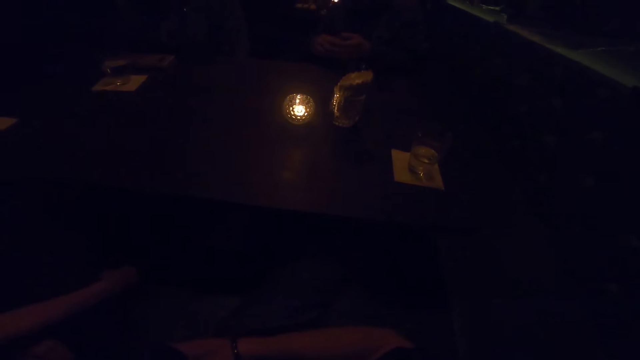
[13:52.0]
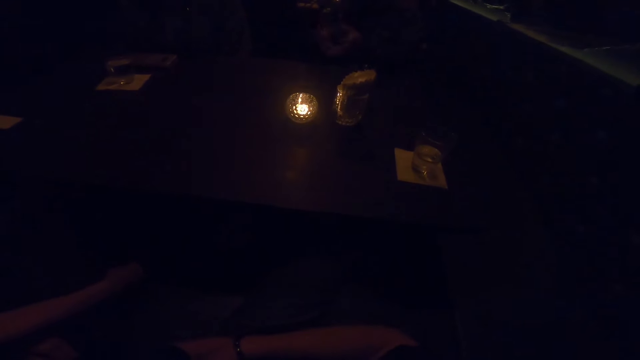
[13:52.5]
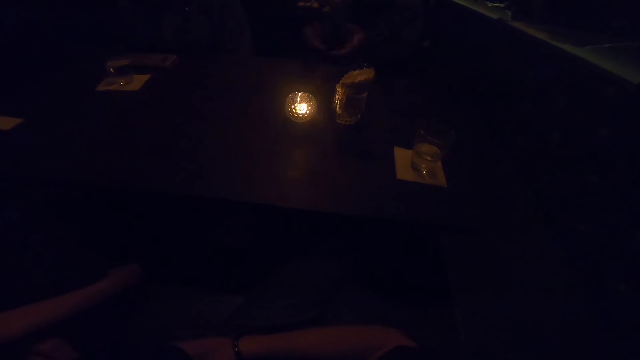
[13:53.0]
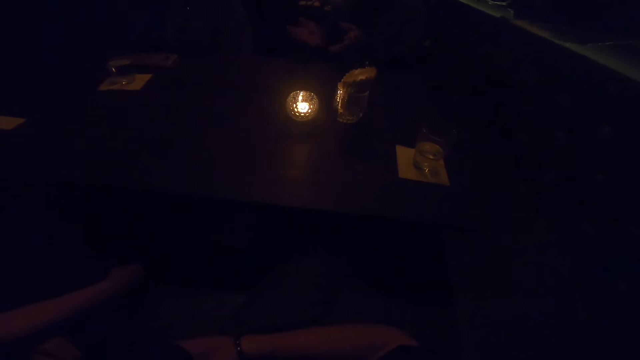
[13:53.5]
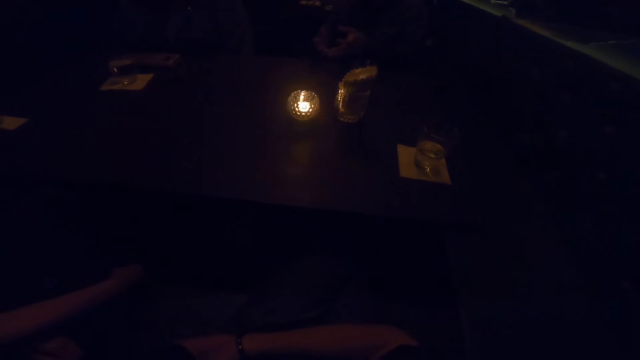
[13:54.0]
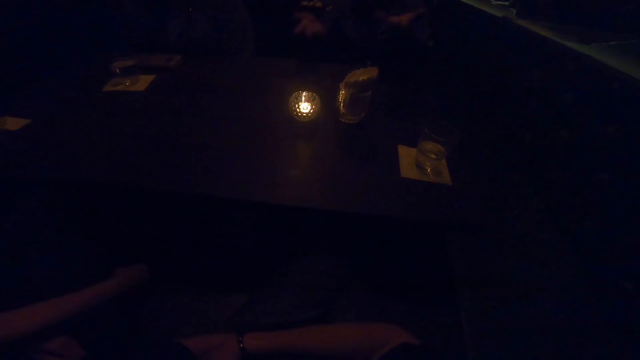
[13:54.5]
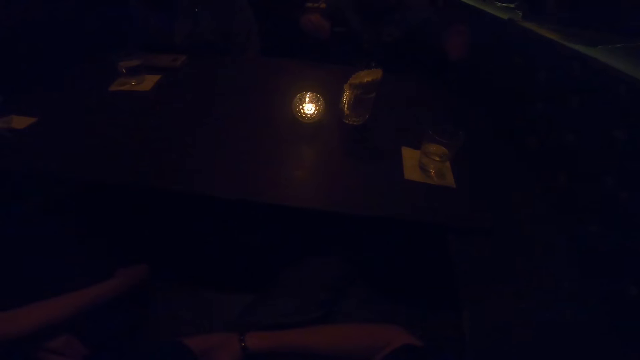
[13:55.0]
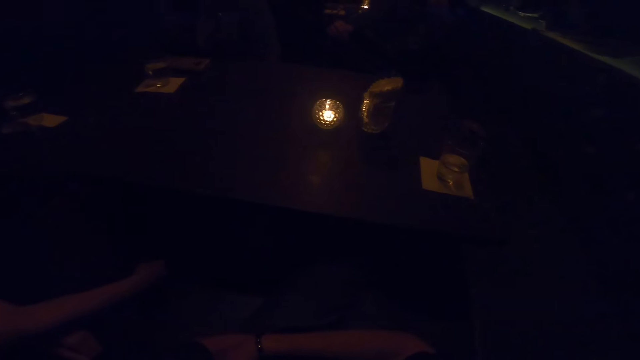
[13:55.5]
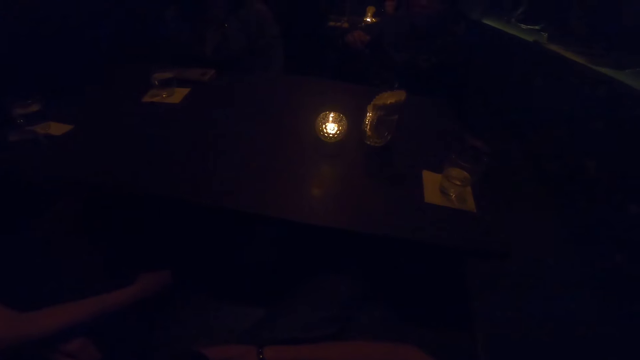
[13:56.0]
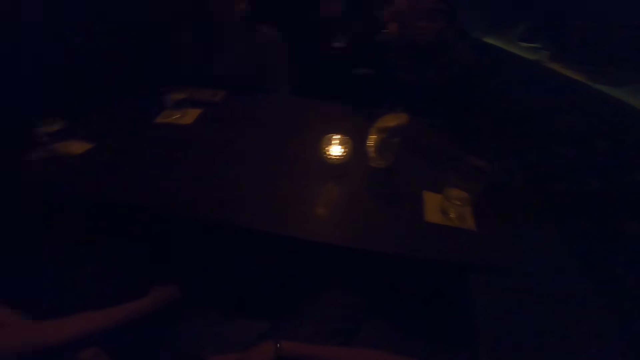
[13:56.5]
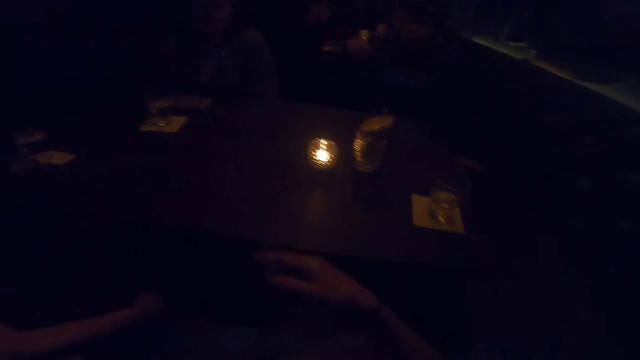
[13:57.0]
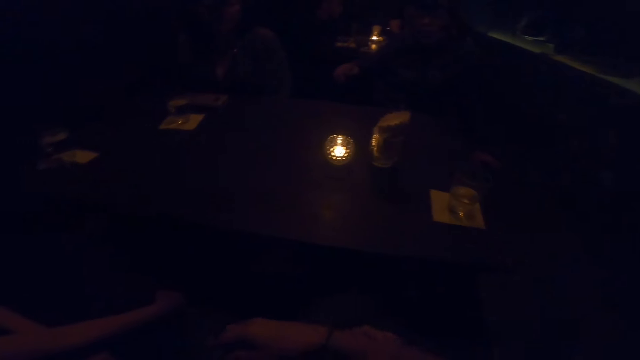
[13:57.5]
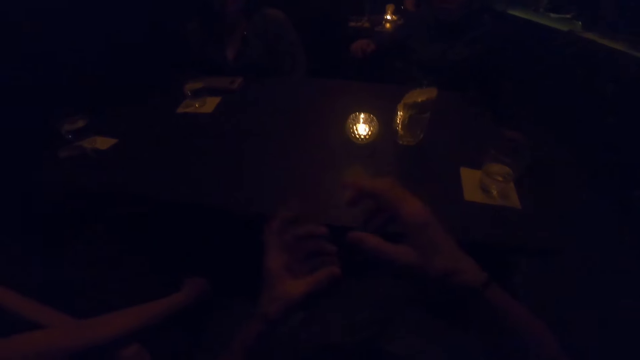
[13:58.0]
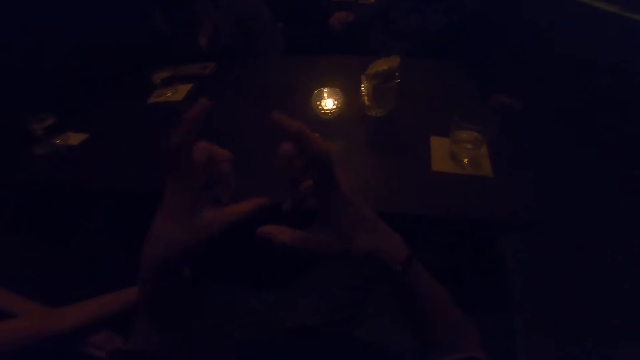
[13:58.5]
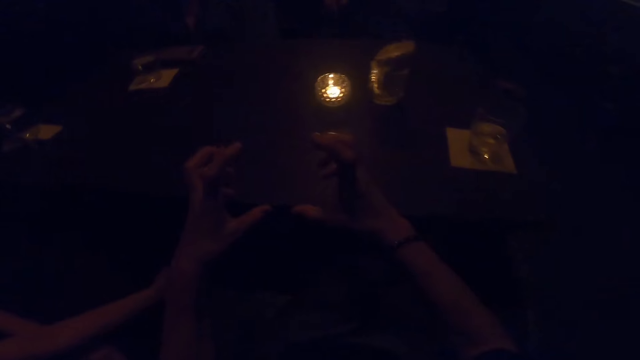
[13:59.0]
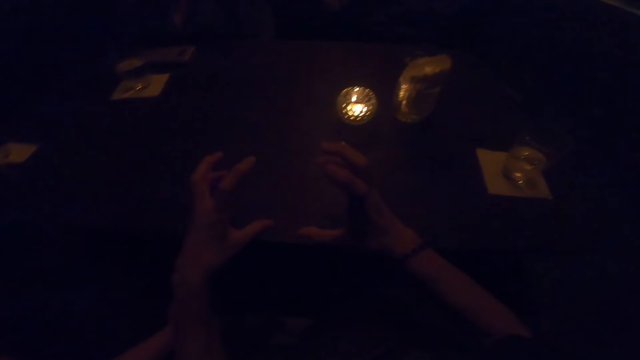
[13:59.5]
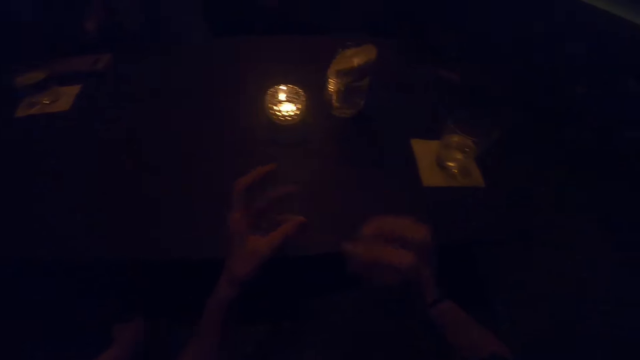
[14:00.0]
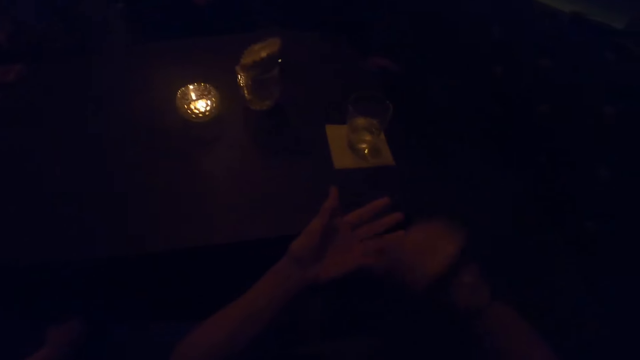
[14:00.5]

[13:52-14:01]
A man waves hands. The camera wearer raises hands.

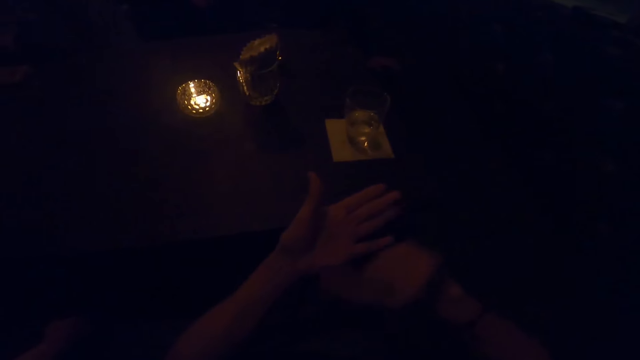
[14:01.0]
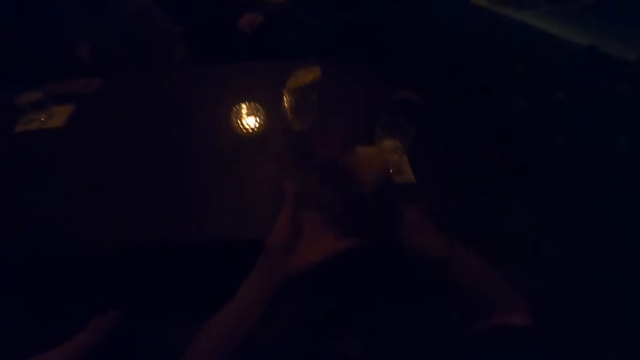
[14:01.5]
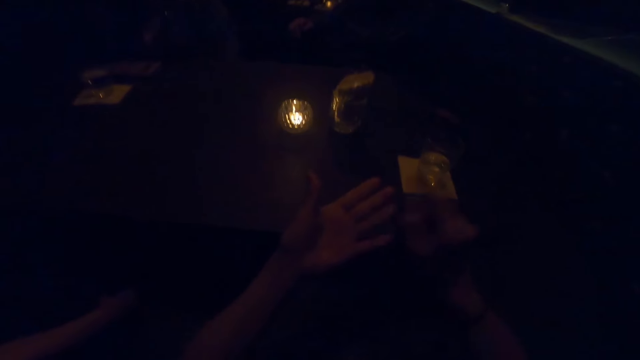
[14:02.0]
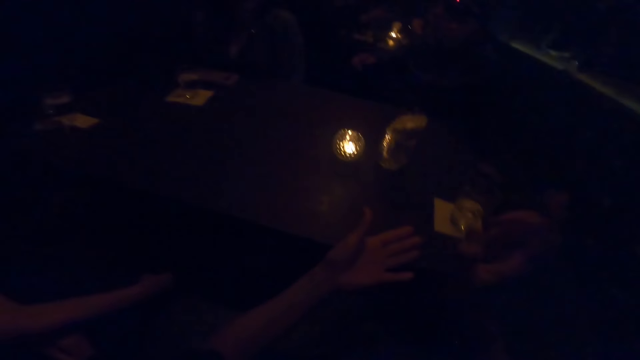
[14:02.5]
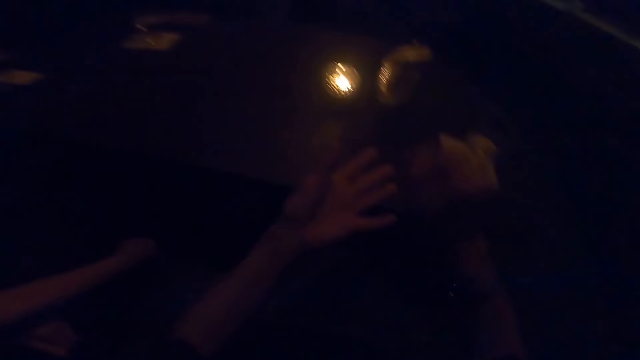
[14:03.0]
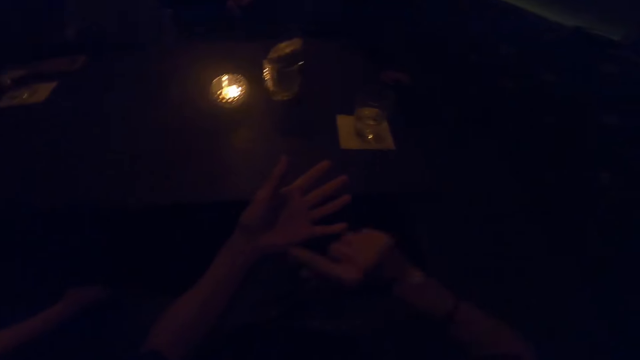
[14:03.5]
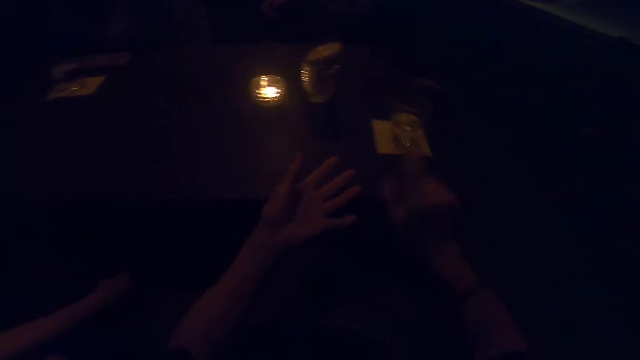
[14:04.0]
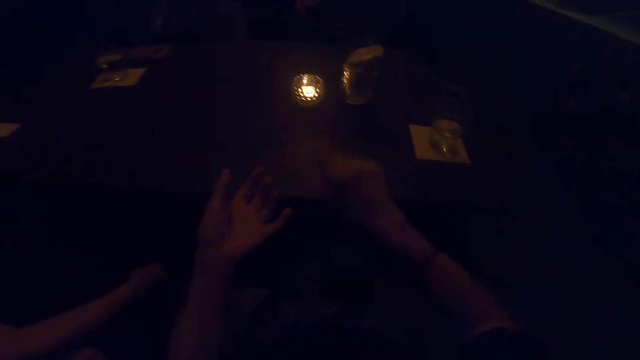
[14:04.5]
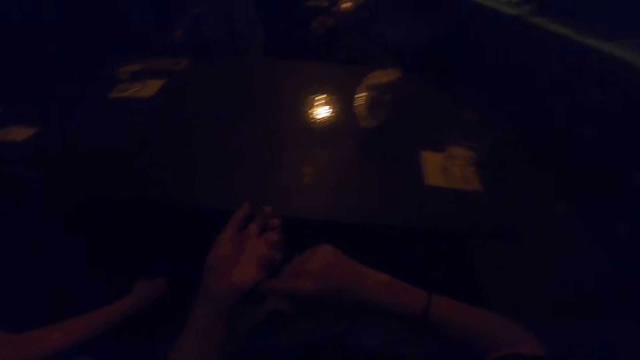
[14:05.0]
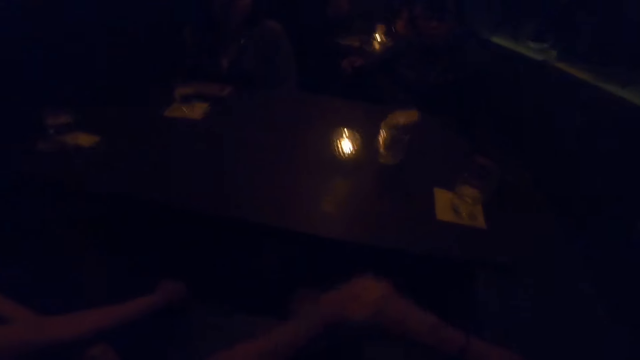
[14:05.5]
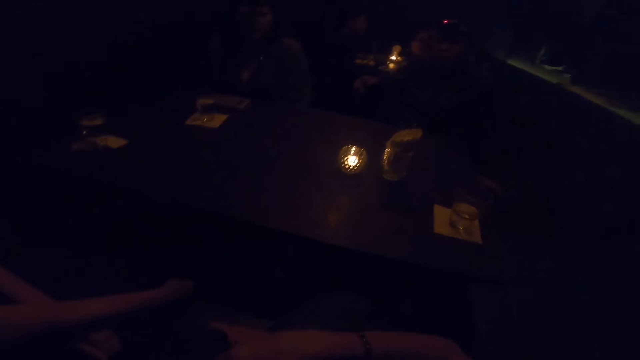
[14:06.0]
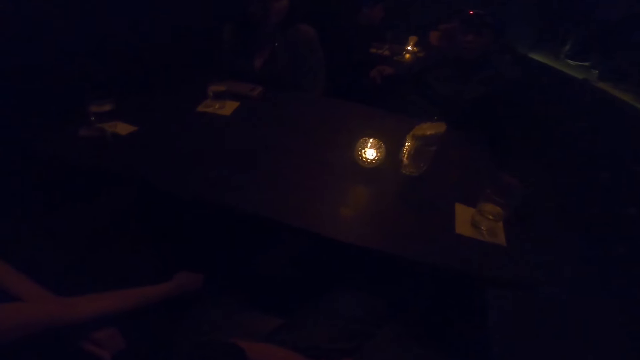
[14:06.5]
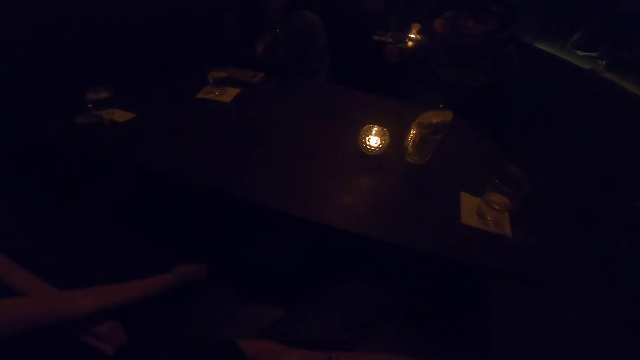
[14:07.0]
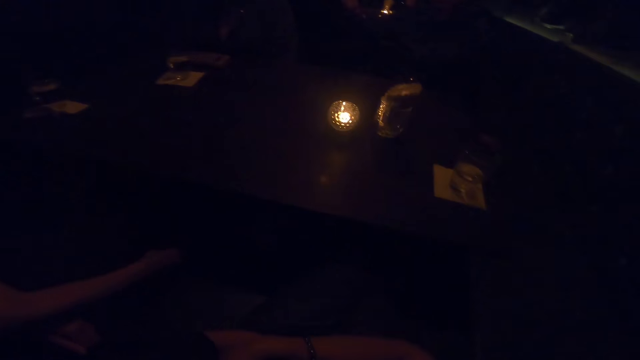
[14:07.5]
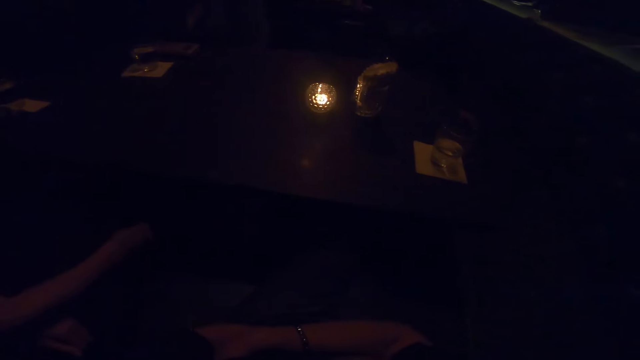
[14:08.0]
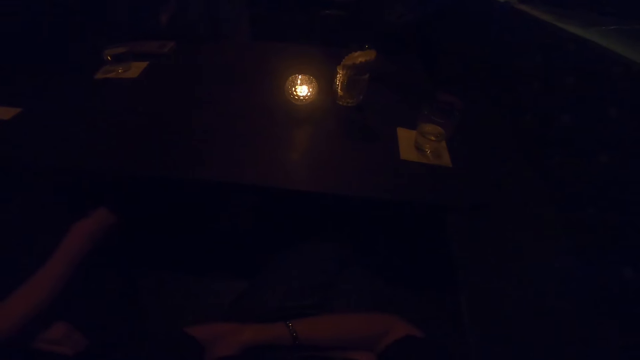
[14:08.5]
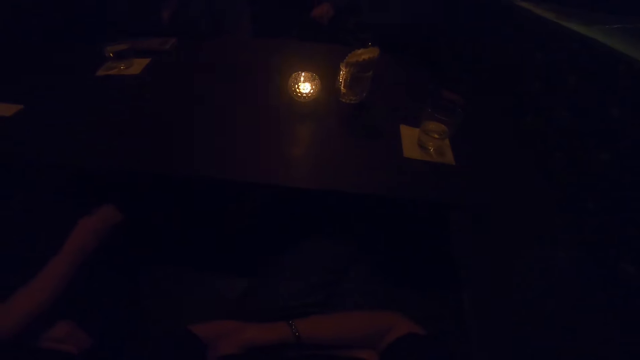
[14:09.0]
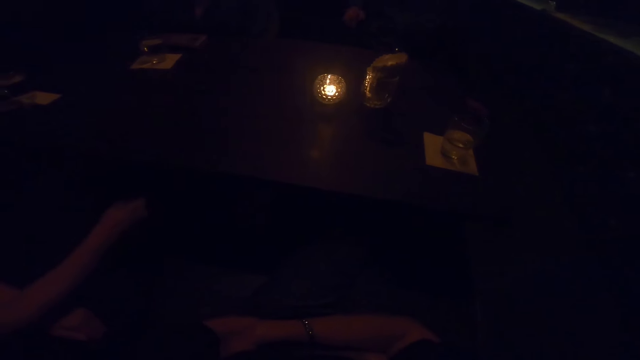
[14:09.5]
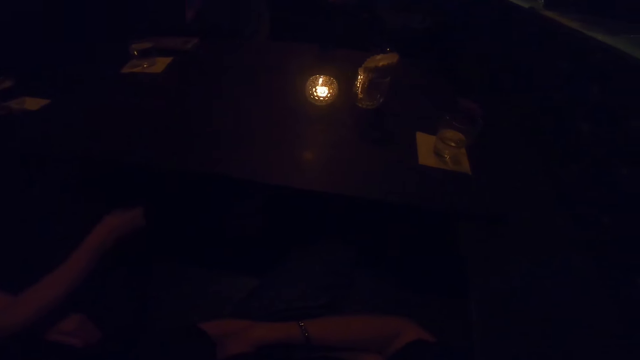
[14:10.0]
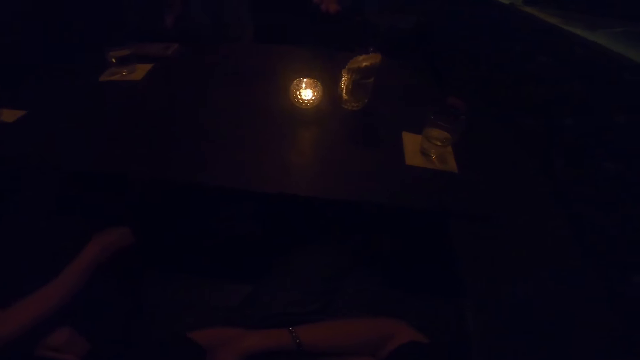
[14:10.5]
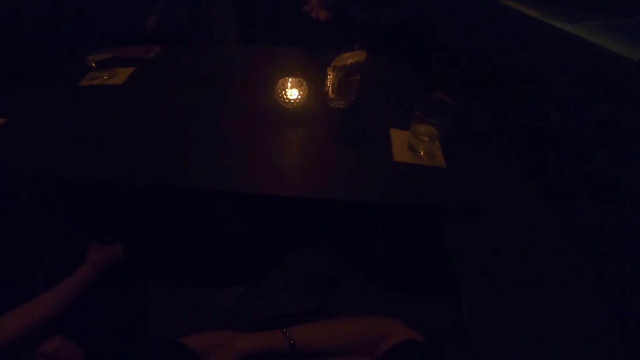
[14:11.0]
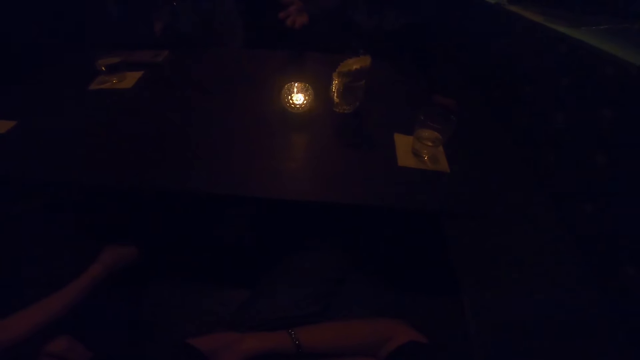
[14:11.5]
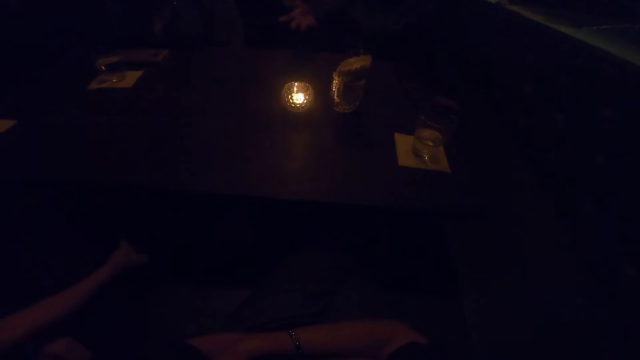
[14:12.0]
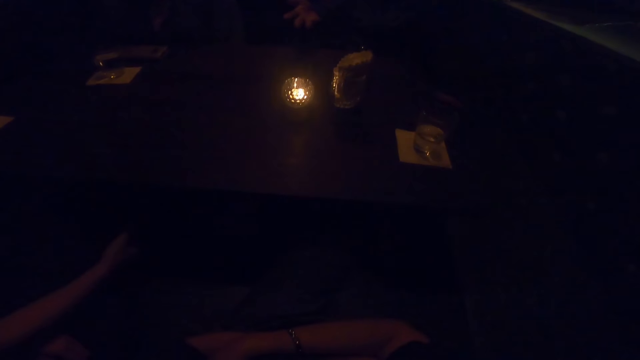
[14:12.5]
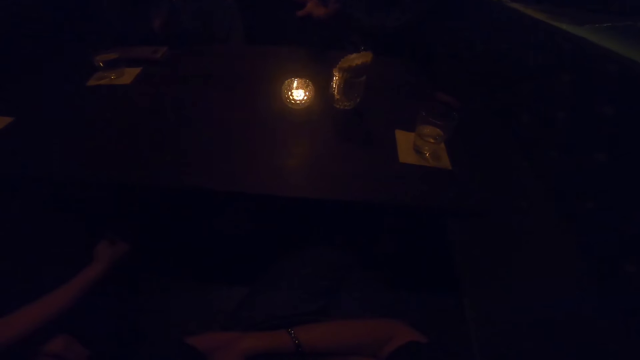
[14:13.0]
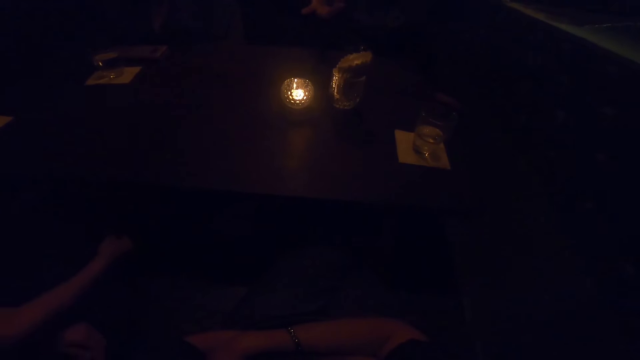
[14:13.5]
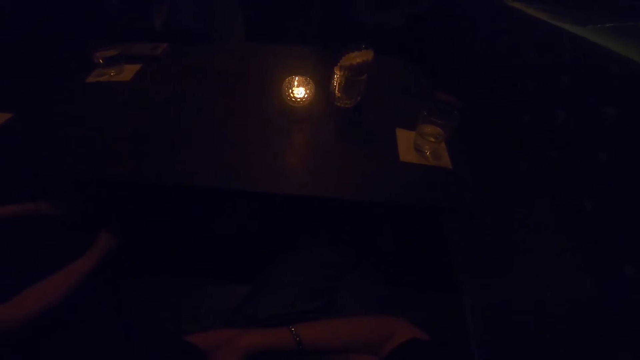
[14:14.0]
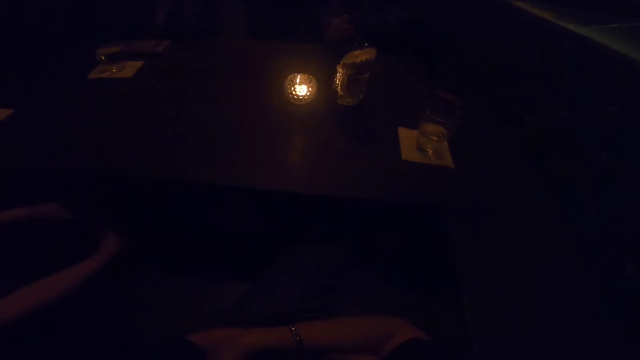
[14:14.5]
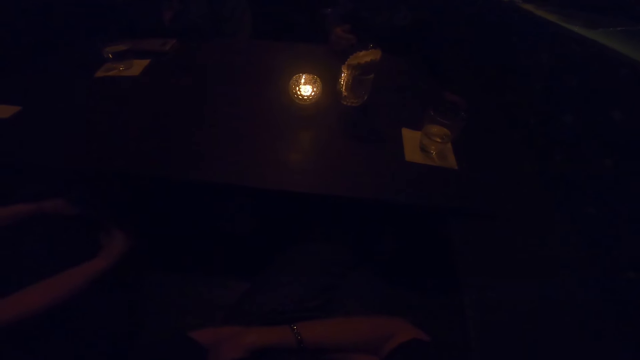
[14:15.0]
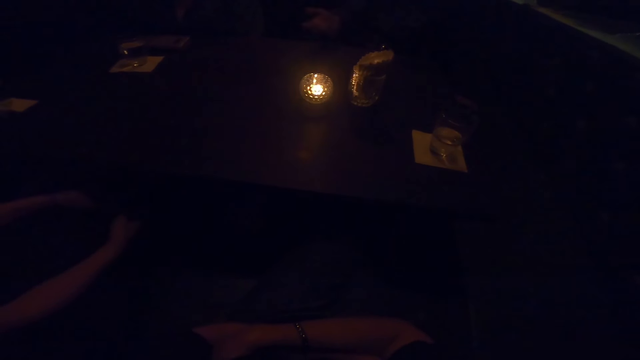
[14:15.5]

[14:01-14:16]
The camera wearer scribbles on the hand. They look around. They scribble on the hand. They look around.
